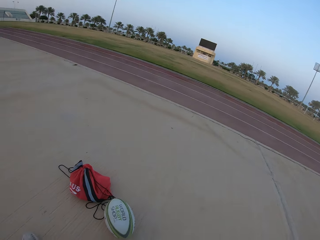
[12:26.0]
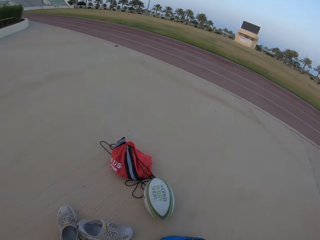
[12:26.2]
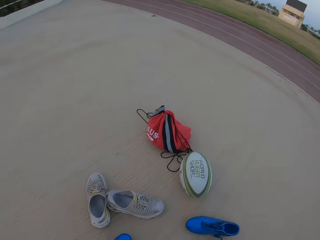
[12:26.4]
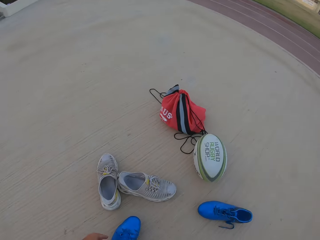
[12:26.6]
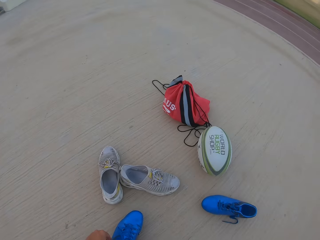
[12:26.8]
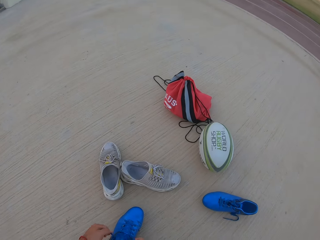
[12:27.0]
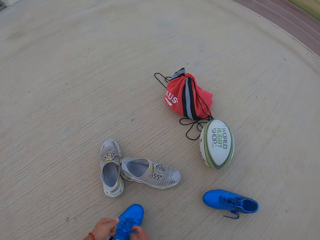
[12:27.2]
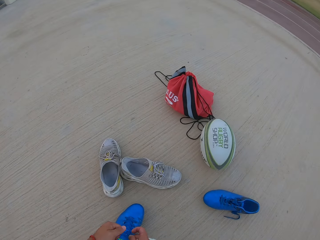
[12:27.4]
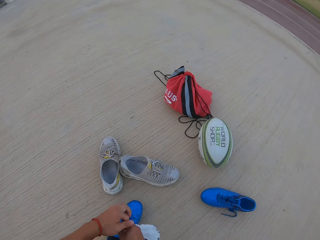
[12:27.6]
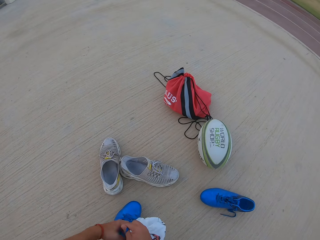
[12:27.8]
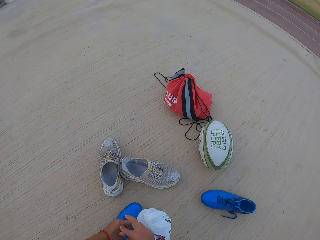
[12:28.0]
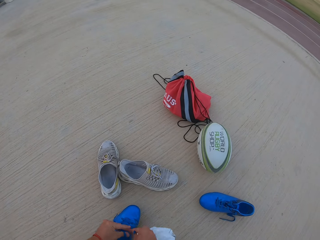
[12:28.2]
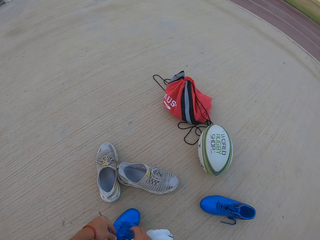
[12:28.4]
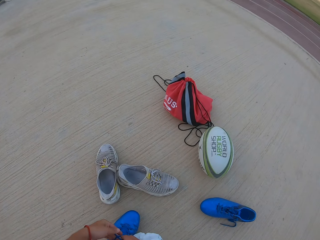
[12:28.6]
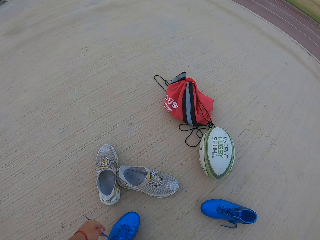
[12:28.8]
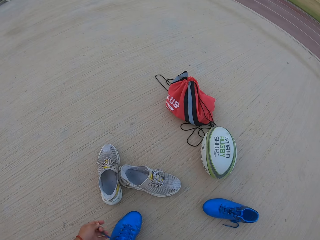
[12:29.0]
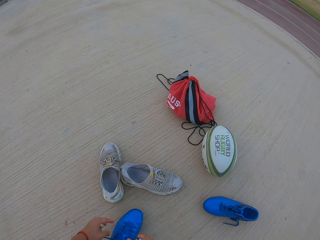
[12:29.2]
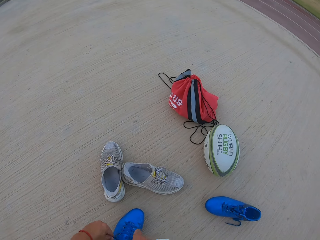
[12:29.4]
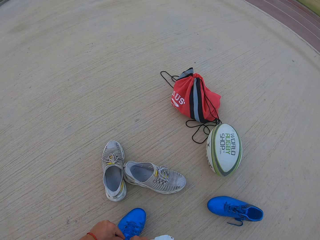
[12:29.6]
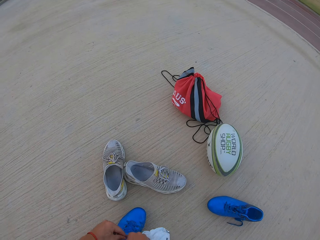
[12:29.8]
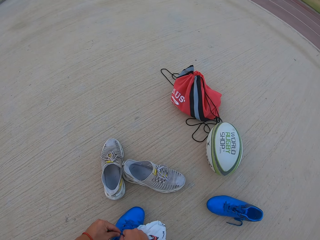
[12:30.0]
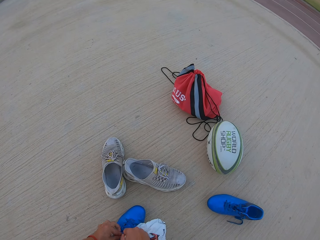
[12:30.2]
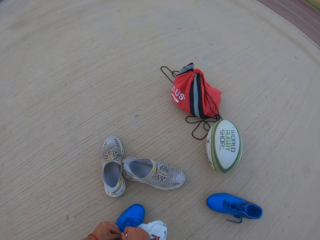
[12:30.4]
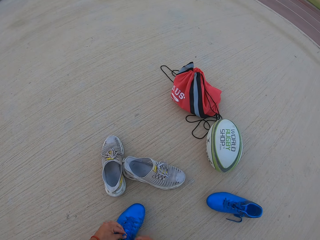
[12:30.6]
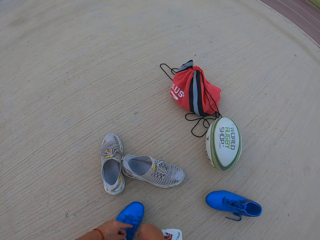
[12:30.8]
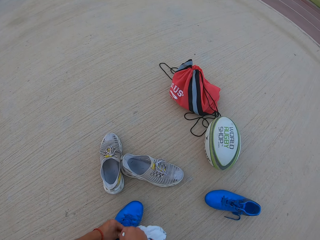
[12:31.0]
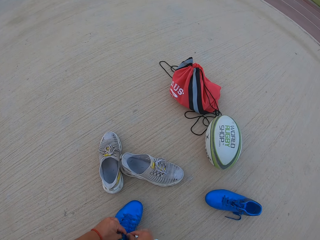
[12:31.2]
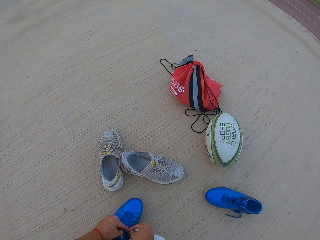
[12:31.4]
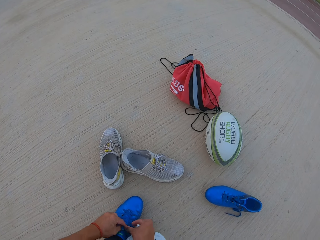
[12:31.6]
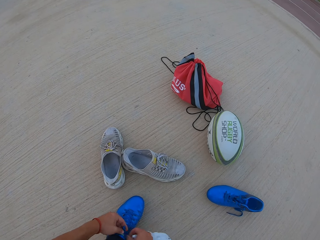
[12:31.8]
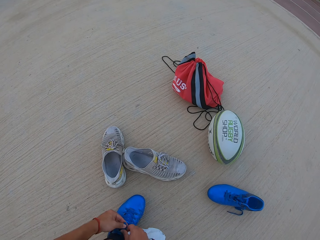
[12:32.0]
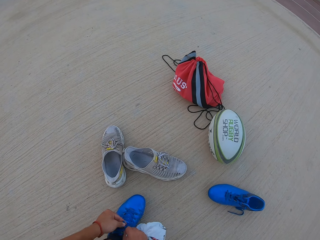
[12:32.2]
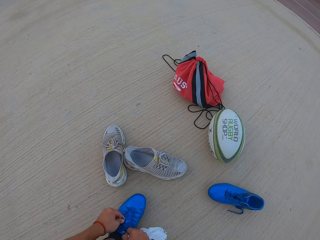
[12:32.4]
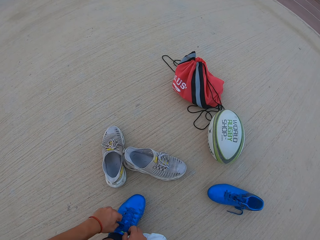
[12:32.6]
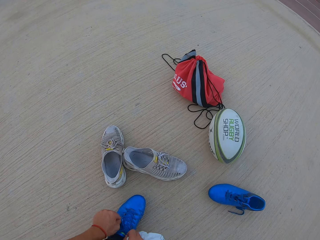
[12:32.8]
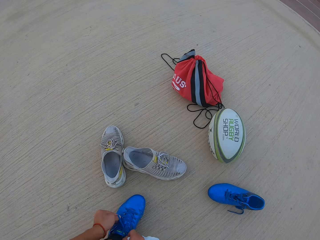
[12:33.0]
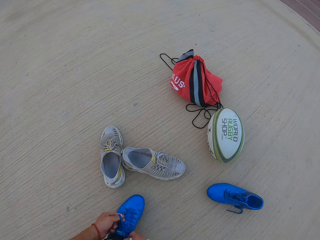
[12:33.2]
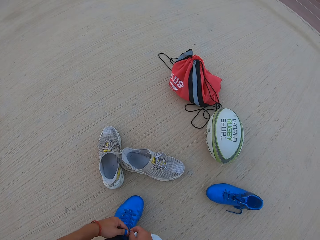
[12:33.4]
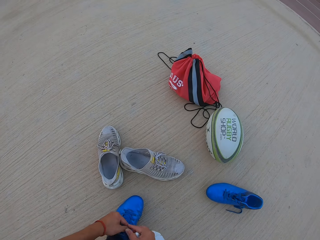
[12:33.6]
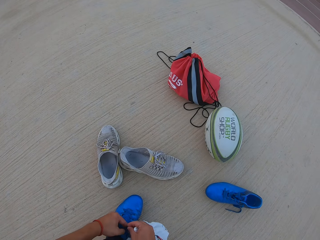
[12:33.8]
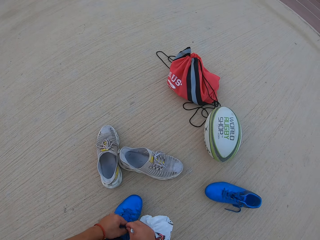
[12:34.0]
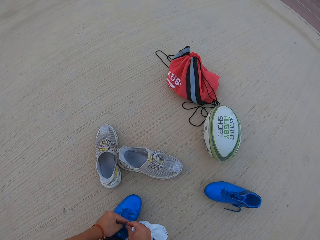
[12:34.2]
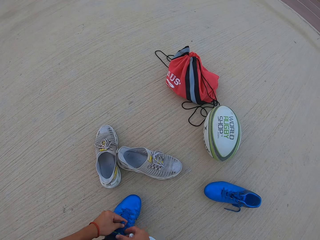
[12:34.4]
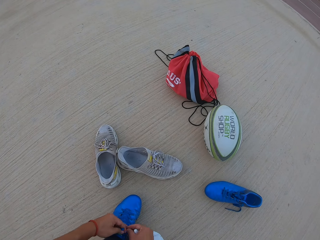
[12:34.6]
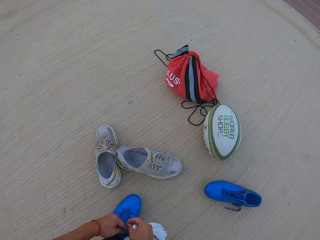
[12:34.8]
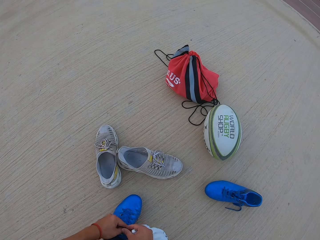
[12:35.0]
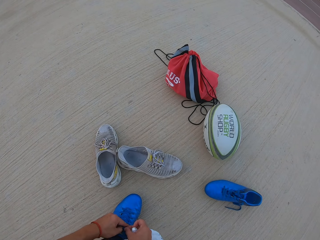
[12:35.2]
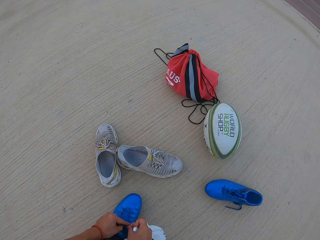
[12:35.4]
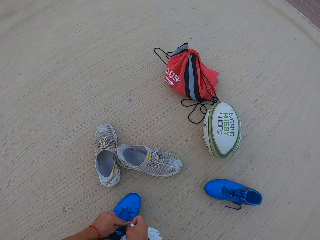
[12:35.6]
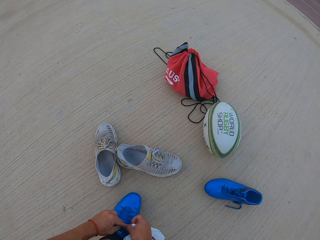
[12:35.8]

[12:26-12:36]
The camera wearer ties the shoe laces. They wear the left shoe. They tie up the shoe laces.

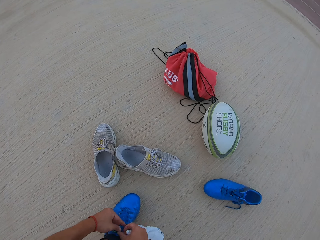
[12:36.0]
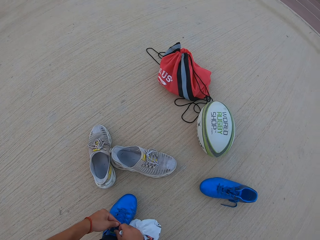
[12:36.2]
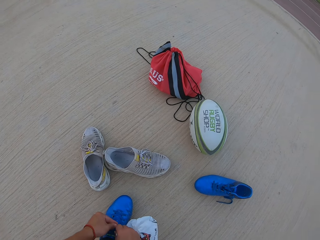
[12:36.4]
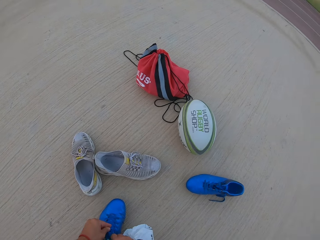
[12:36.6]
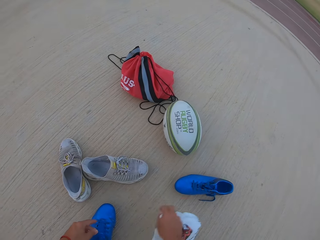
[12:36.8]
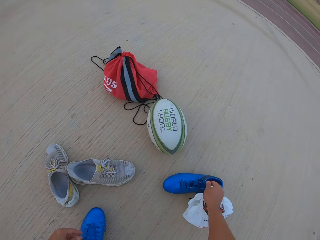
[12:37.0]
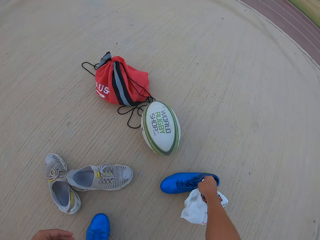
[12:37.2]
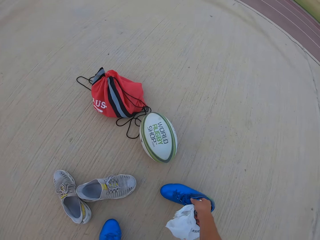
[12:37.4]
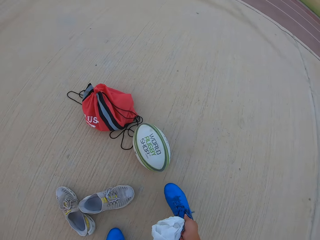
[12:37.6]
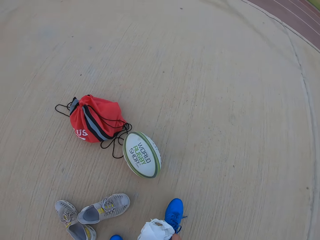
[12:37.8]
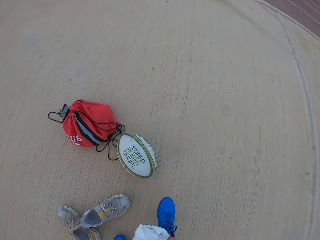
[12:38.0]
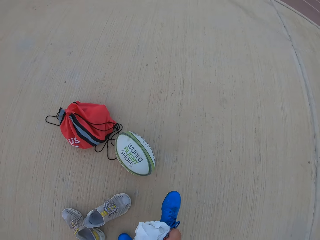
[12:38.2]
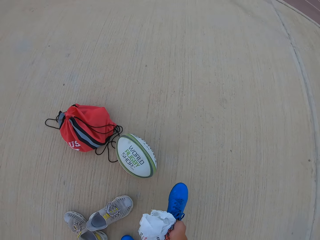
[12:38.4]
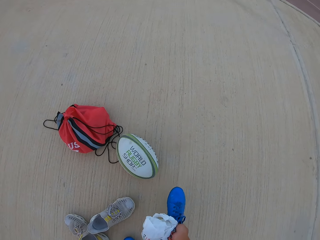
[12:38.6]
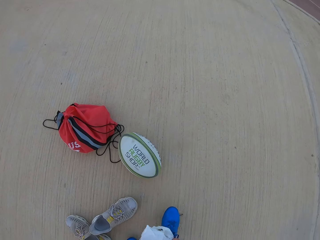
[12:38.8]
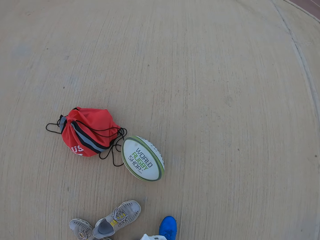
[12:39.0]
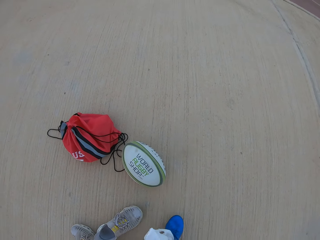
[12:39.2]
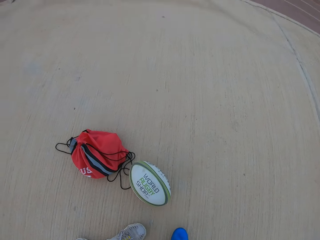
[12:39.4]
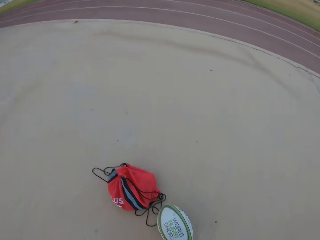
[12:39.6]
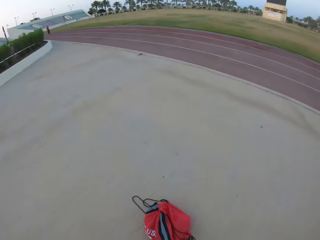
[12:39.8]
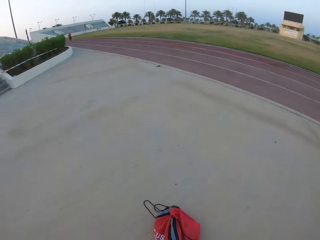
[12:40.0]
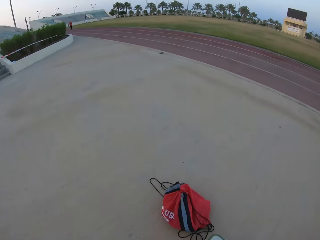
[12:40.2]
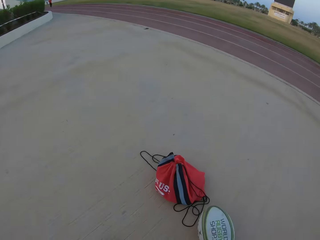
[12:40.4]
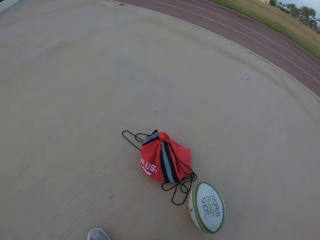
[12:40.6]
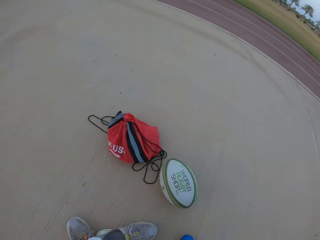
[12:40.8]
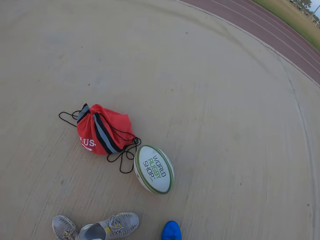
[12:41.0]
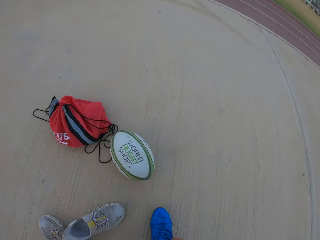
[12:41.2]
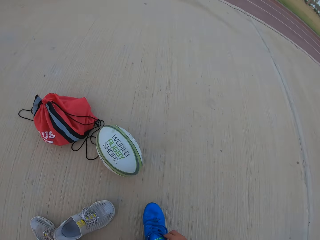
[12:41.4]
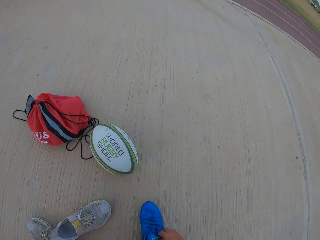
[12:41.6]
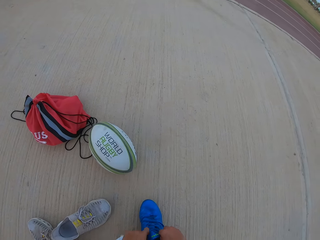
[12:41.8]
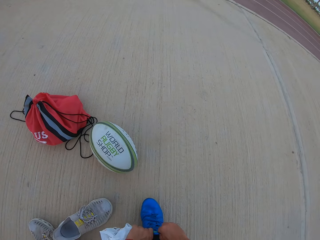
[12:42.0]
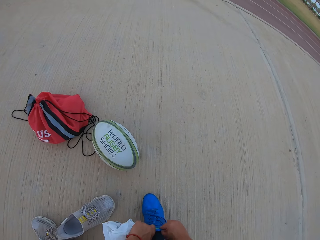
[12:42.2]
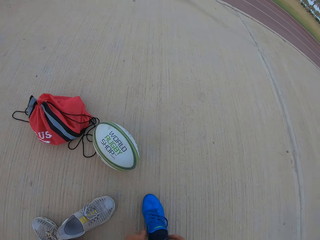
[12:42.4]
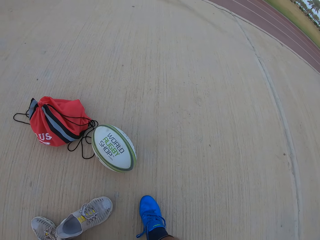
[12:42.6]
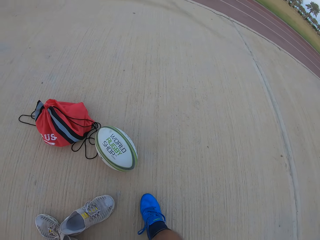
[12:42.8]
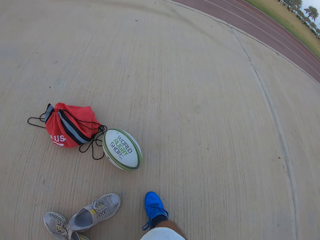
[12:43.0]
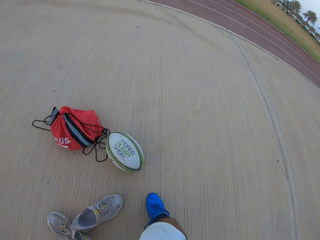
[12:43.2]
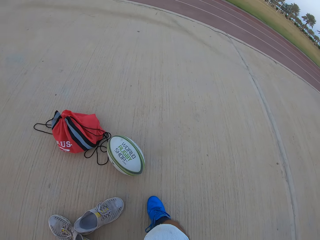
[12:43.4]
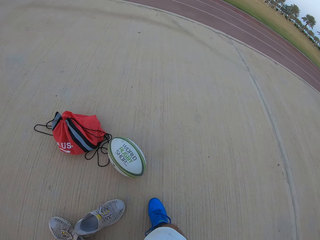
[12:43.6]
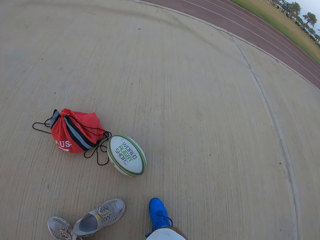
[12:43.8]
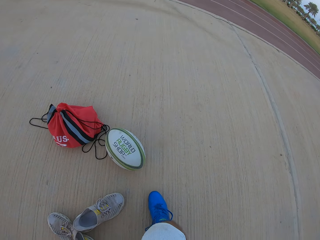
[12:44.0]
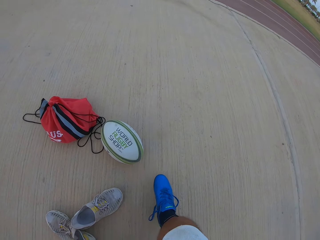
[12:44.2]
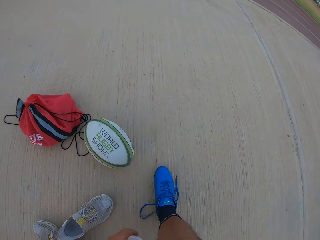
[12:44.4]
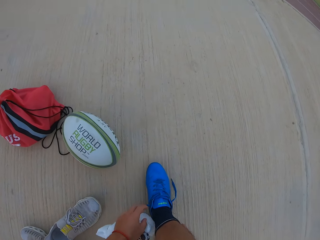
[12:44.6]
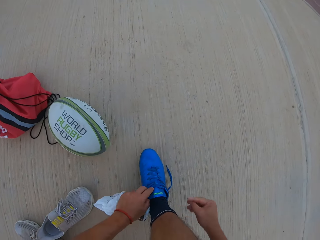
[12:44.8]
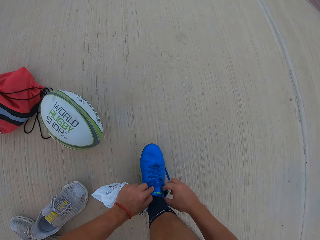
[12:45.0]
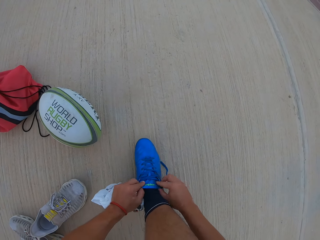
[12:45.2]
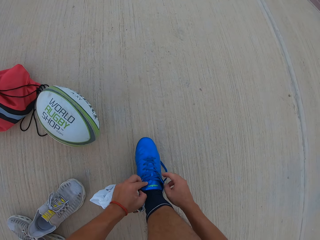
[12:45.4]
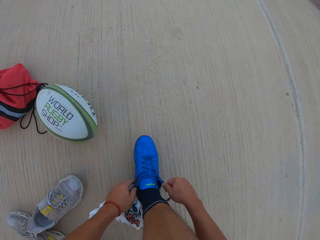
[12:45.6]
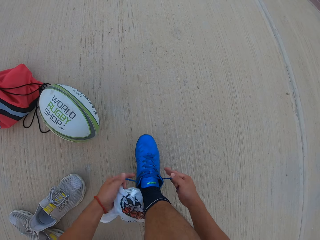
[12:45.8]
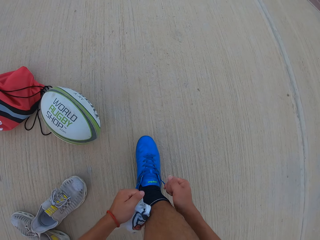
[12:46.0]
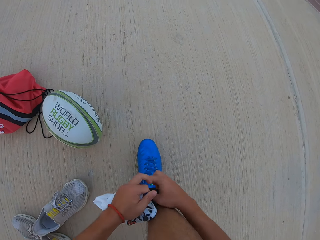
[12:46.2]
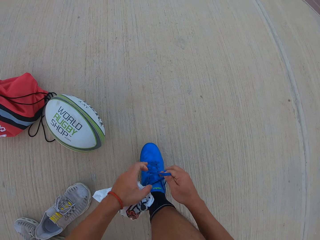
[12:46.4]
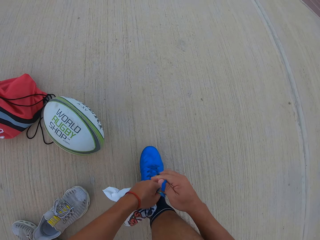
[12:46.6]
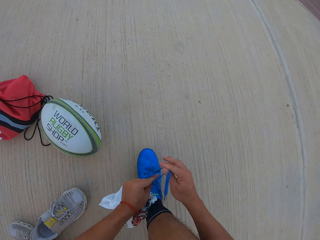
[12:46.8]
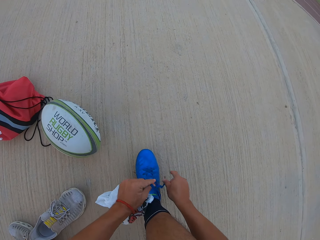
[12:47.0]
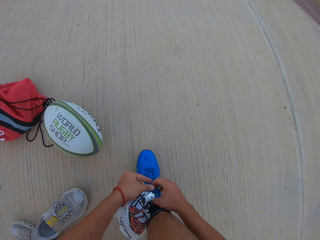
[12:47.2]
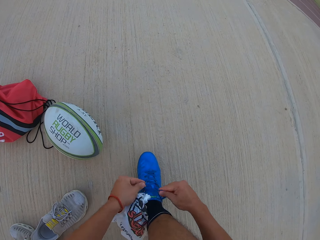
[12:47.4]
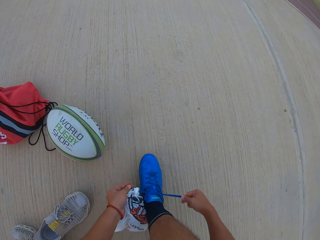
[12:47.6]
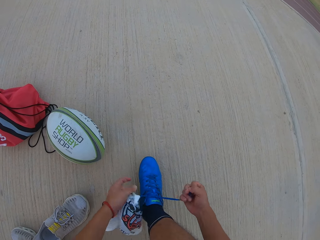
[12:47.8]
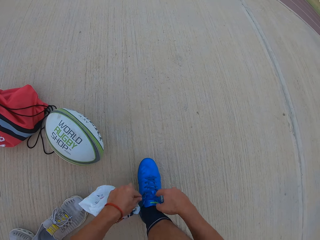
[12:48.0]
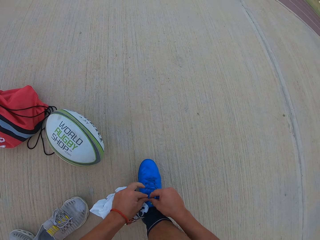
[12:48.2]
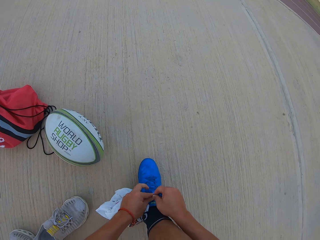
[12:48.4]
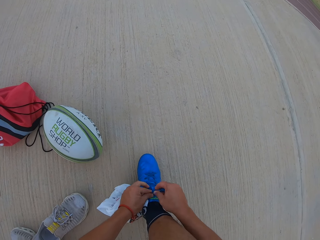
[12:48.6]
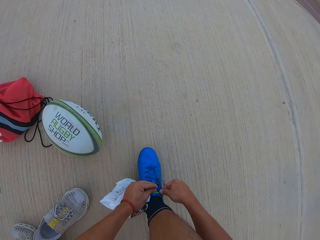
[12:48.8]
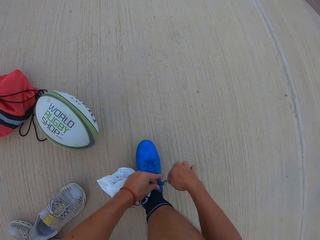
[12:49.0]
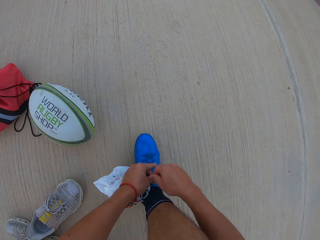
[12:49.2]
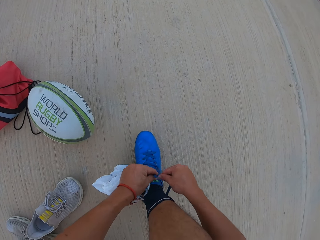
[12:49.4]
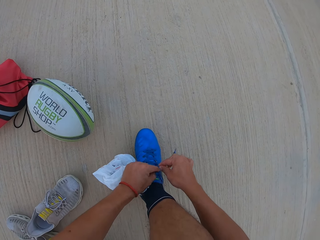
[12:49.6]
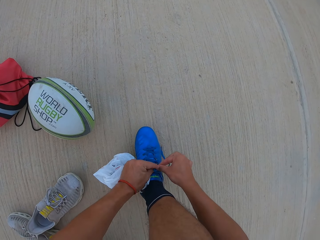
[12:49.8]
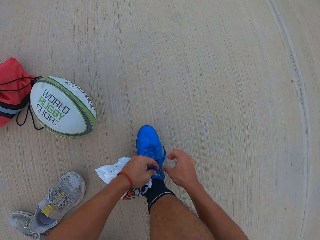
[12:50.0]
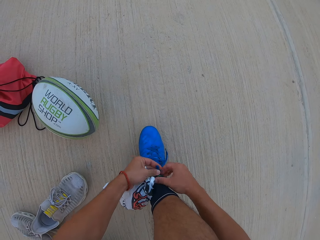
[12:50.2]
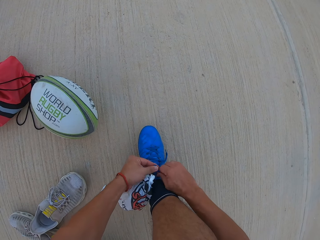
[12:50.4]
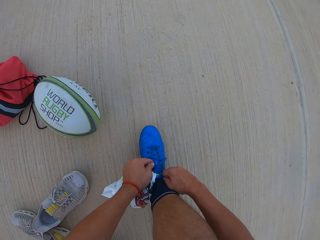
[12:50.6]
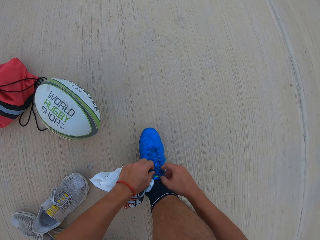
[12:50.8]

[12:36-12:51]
The camera wearer puts on the shoes. They tie the shoe laces. They wear the right shoe. They tie up the right shoe laces.
